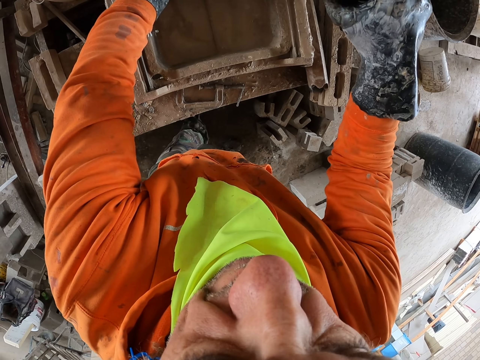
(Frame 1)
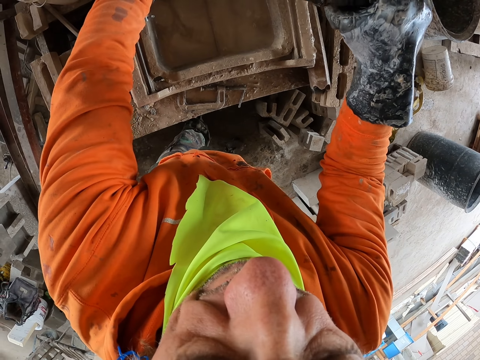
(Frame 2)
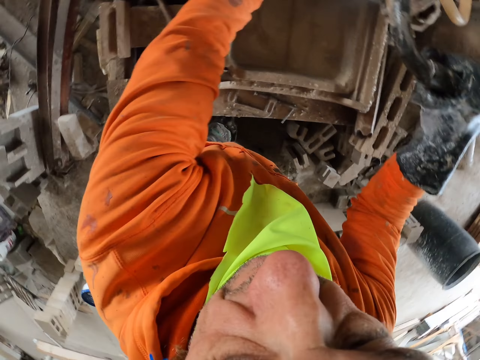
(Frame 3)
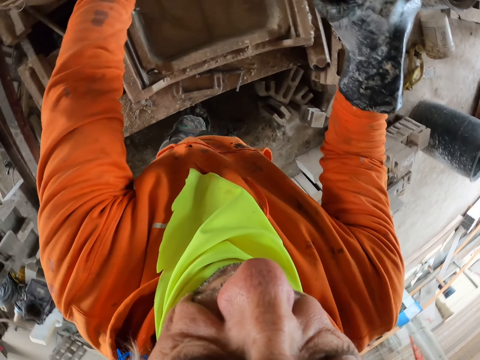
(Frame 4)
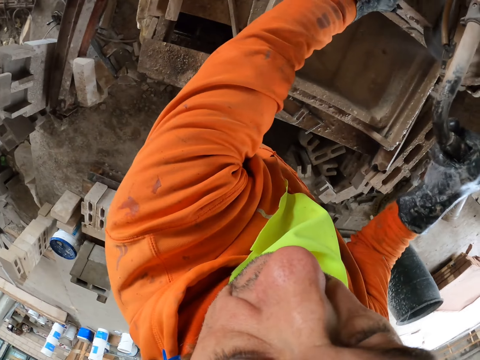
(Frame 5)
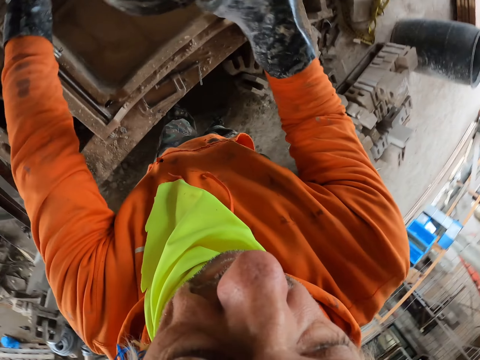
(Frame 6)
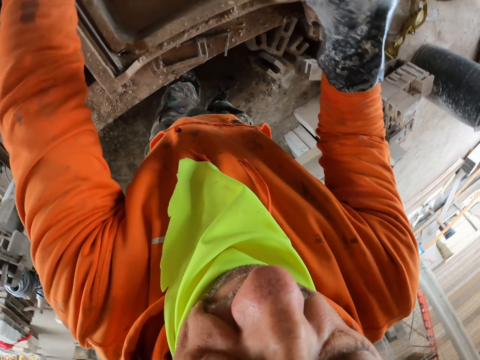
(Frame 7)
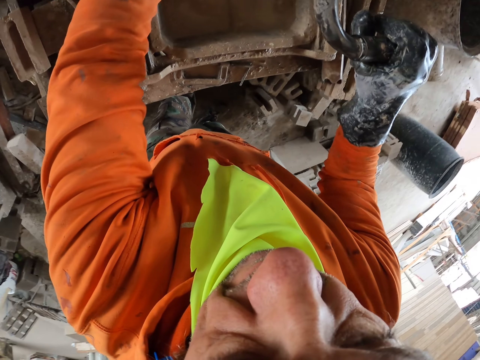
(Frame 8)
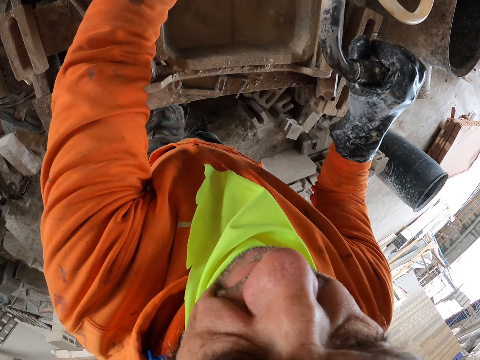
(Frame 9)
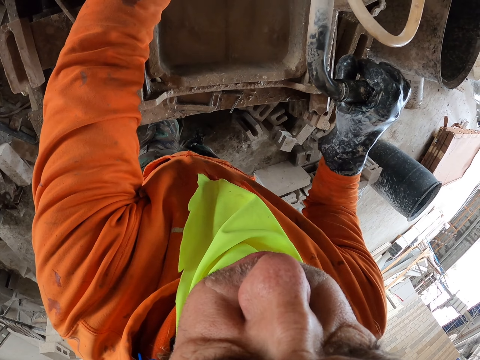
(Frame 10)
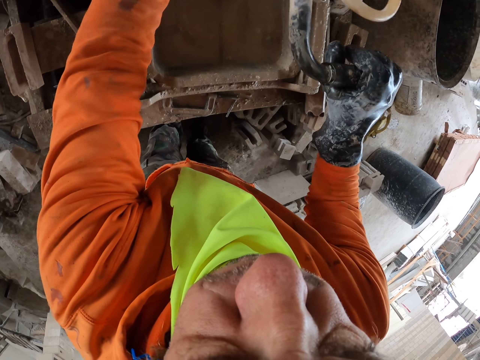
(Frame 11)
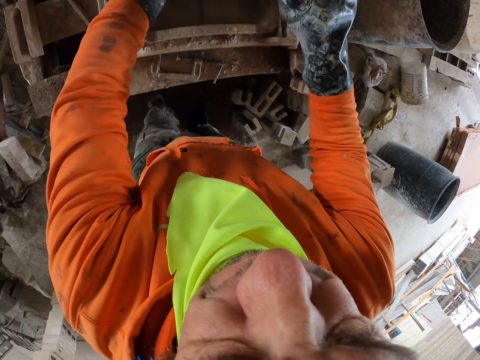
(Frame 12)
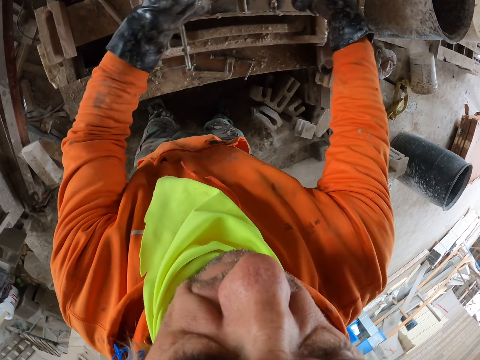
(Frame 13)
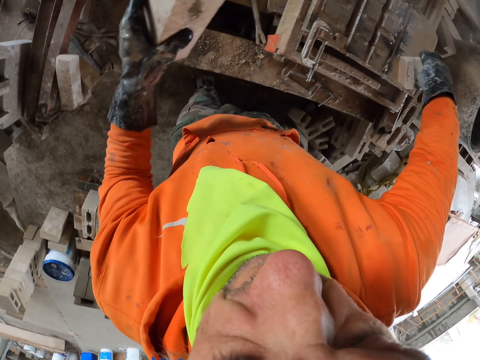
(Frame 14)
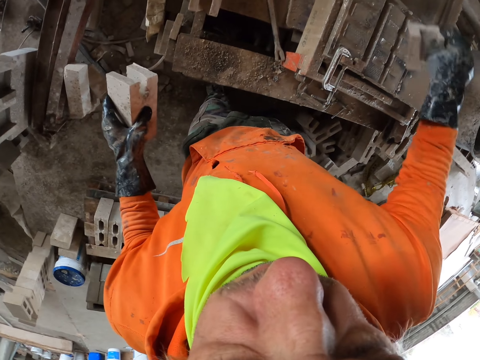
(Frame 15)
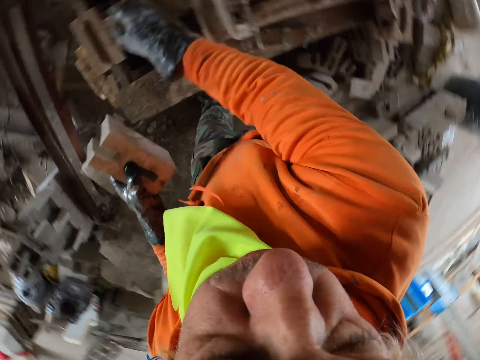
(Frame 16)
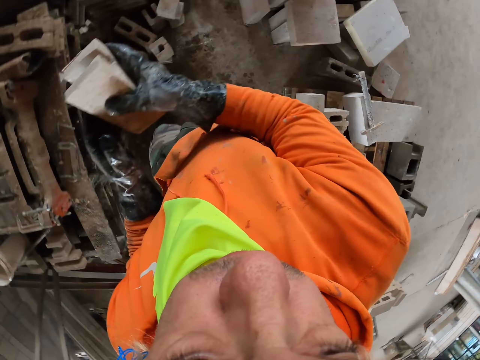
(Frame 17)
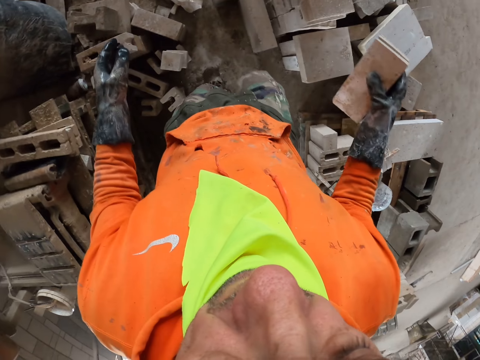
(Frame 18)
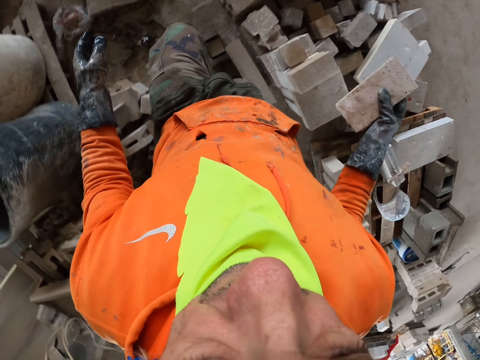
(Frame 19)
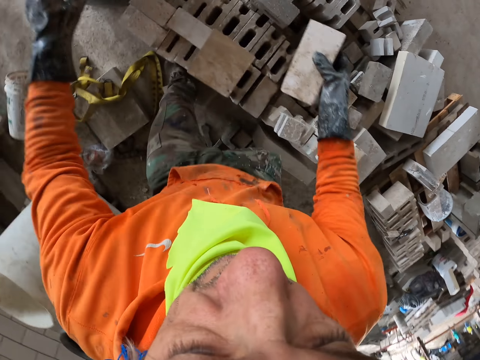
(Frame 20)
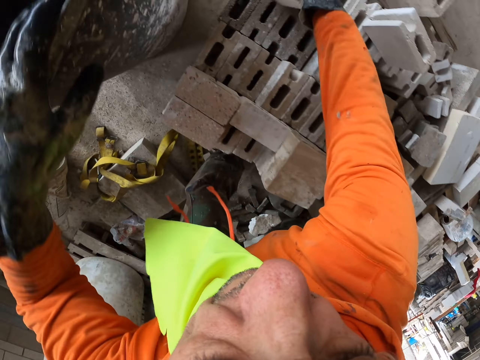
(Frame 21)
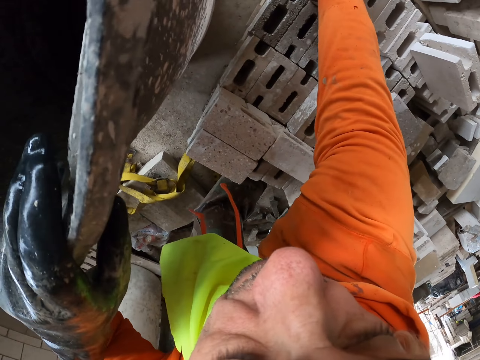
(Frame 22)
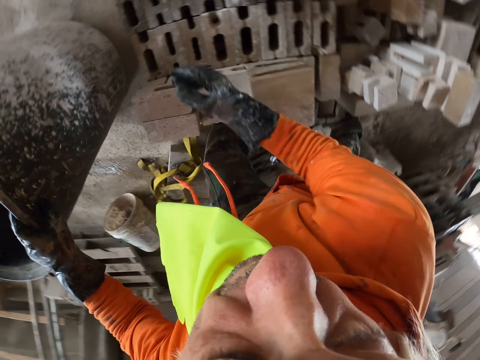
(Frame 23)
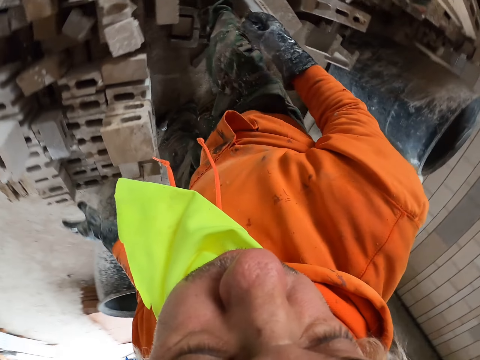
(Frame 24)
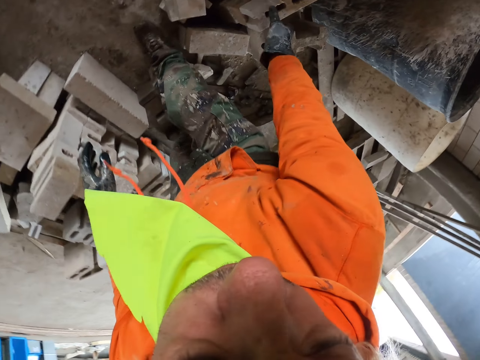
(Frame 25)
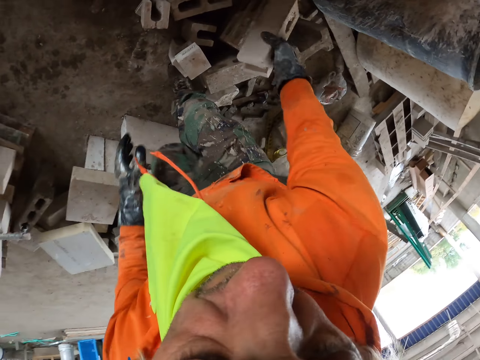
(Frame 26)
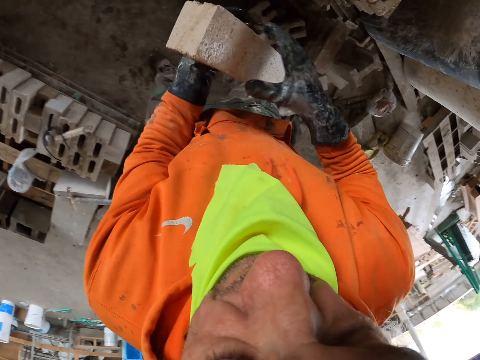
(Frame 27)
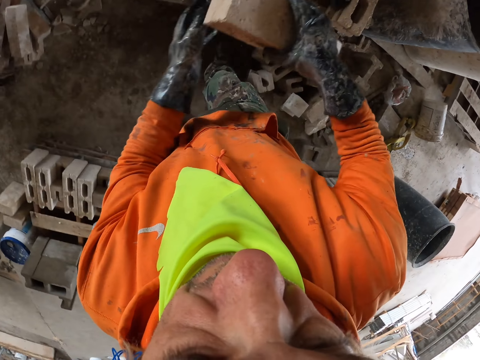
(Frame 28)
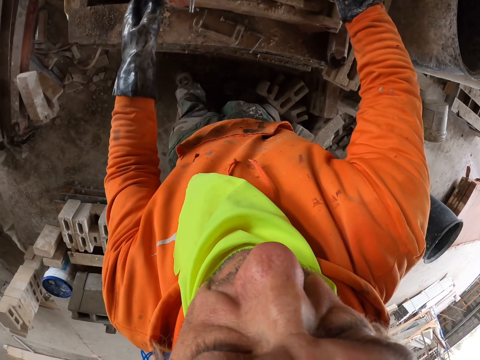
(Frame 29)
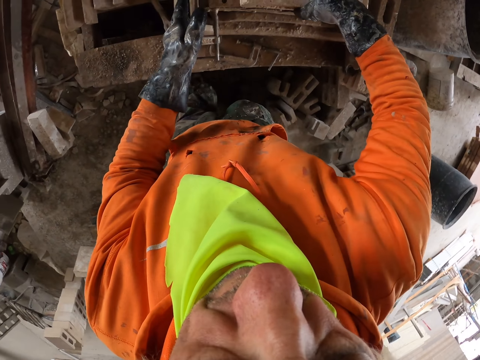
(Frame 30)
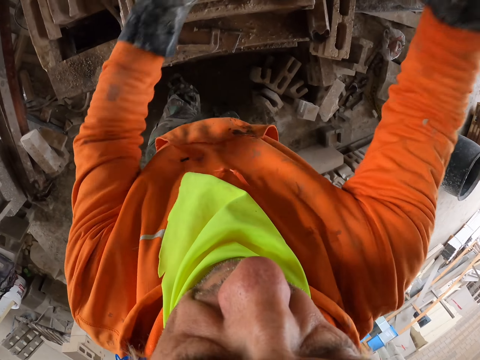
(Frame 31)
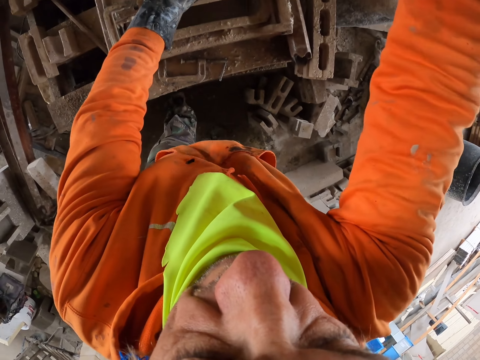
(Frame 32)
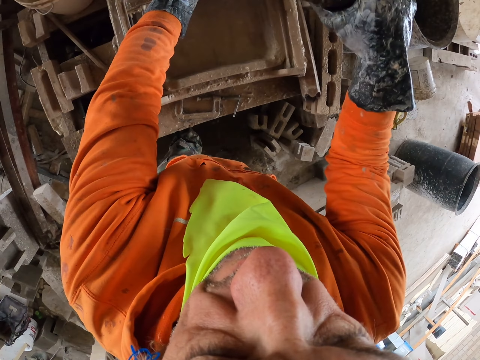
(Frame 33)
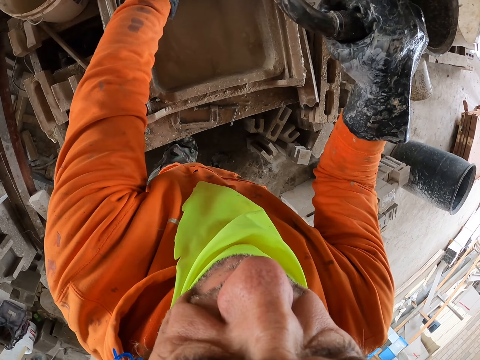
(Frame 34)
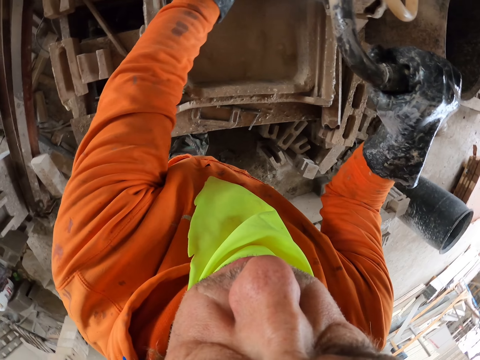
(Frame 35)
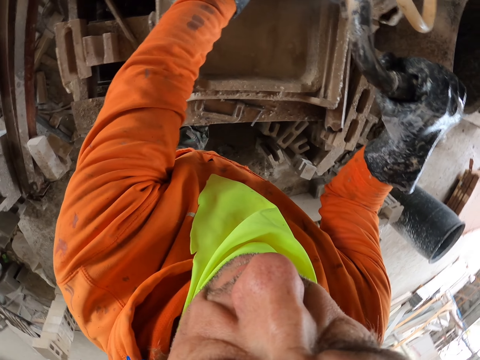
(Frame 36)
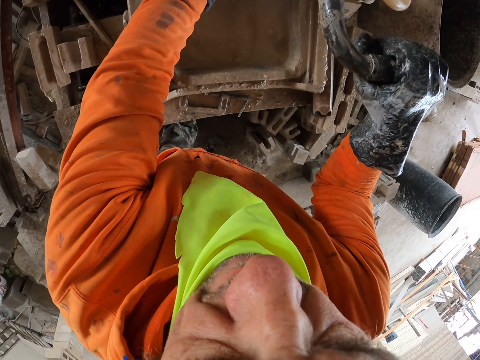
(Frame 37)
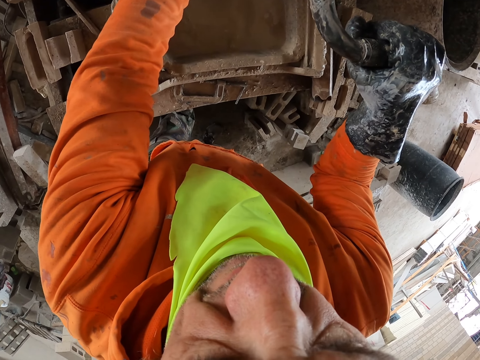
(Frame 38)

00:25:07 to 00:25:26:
The camera wearer cuts the brick. They move the bricks. They put the cut brick aside. They walk around. They pick bricks. They put the brick aside. They walk and pick bricks. They put the brick on the brick maker. They cut the brick.

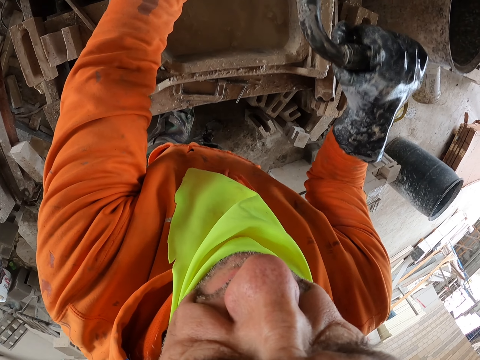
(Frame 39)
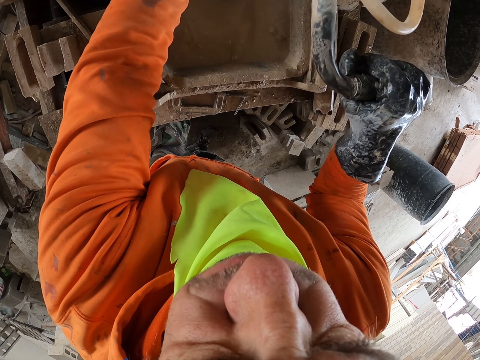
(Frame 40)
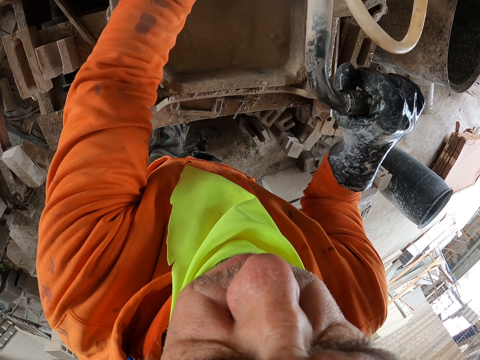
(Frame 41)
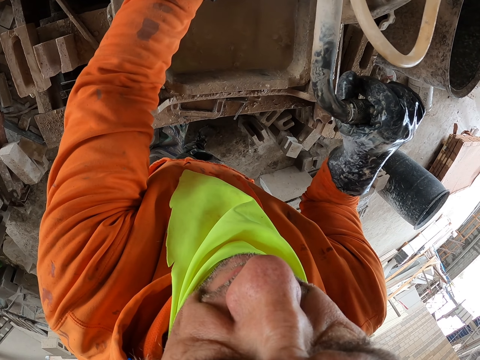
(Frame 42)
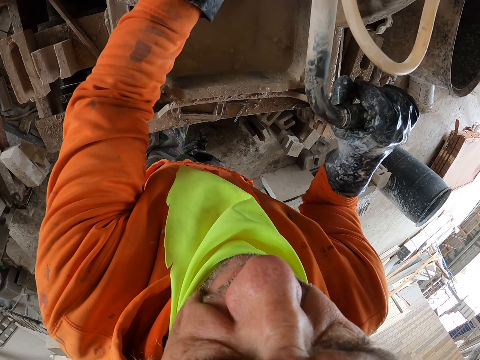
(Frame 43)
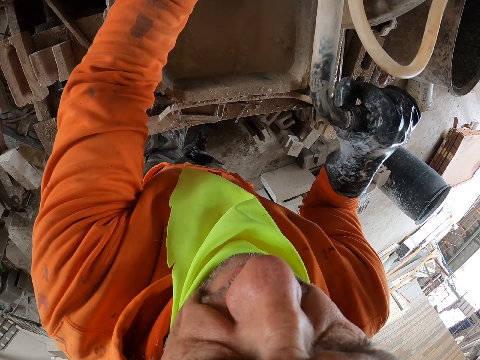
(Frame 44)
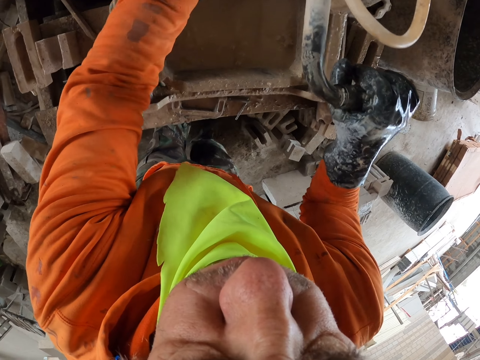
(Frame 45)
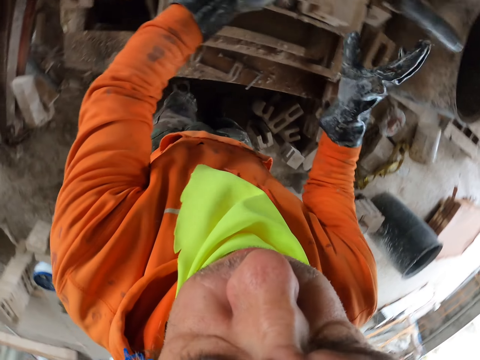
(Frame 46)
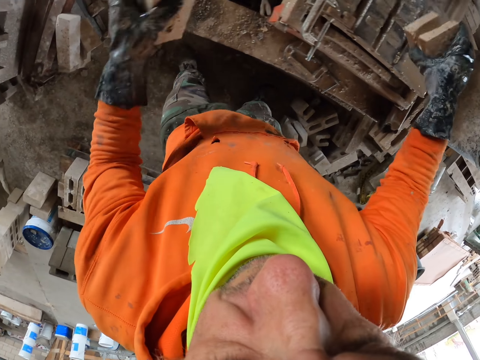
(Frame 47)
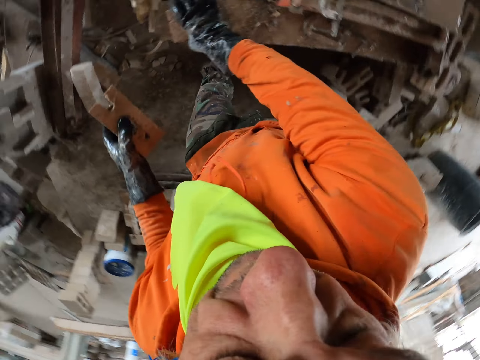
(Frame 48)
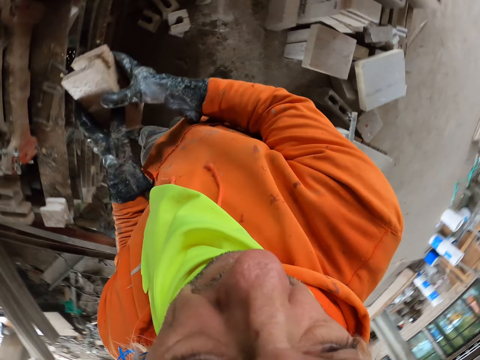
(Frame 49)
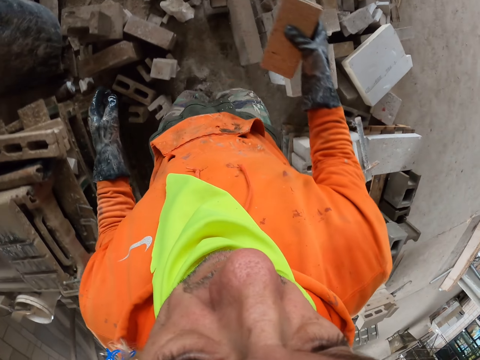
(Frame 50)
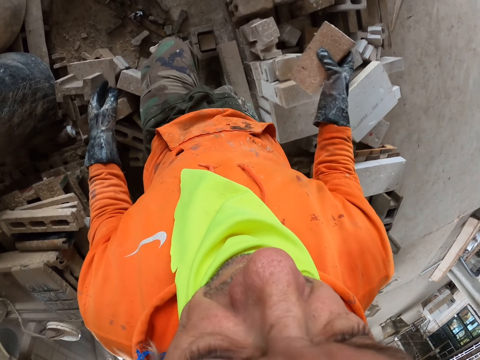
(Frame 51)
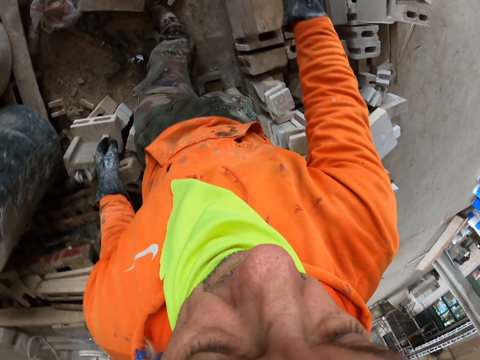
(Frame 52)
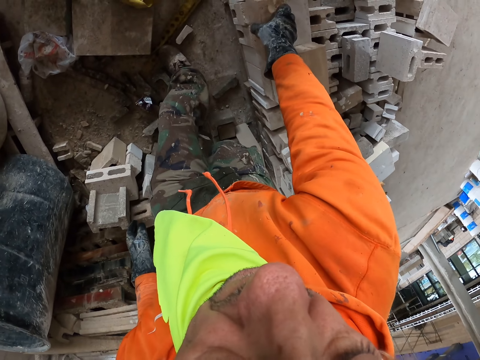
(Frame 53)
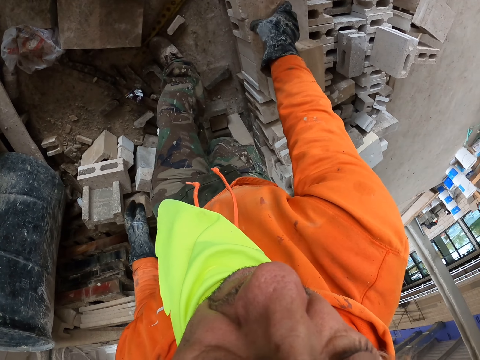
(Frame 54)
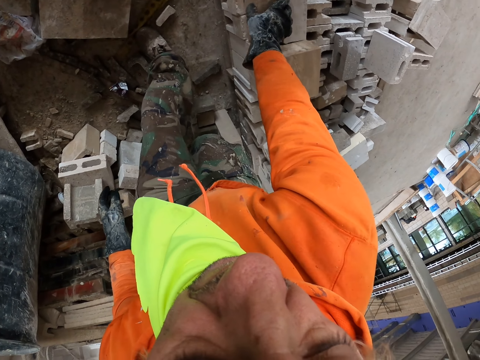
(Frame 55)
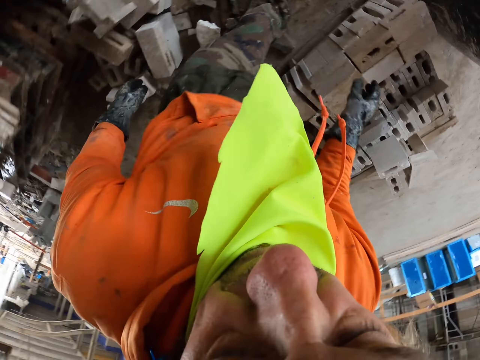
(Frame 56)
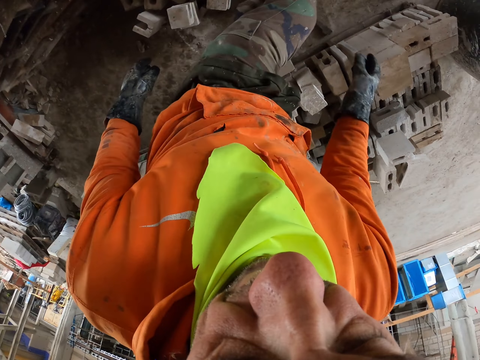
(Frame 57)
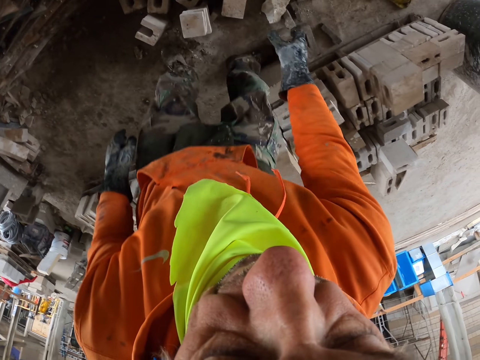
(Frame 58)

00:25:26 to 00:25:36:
The camera wearer puts the brick aside. They walk around. They put the brick aside. They put the bricks on other bricks.
